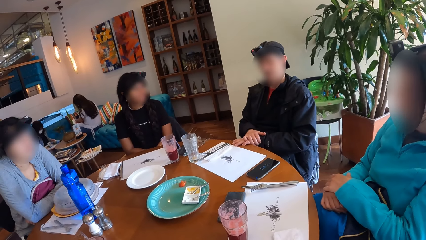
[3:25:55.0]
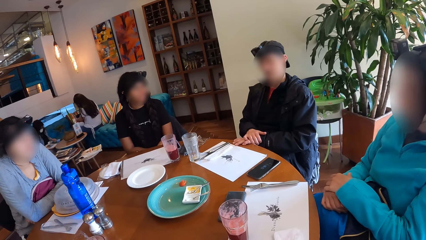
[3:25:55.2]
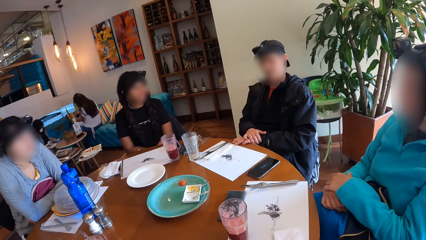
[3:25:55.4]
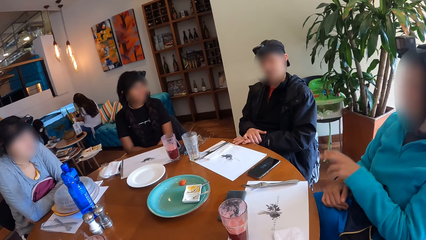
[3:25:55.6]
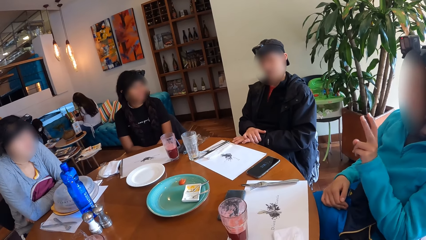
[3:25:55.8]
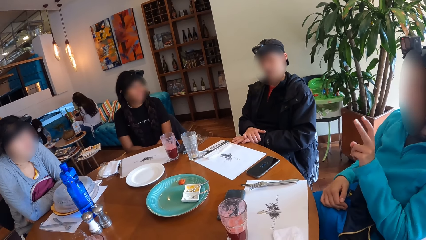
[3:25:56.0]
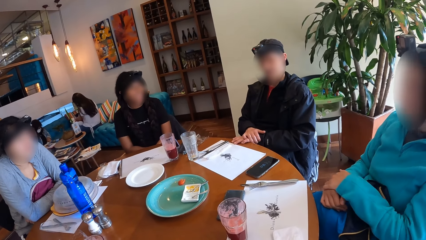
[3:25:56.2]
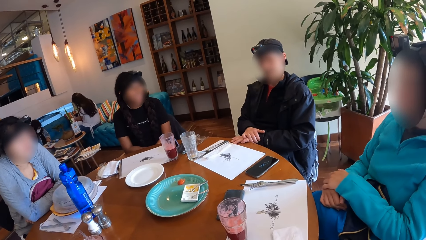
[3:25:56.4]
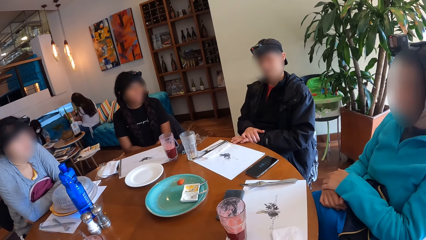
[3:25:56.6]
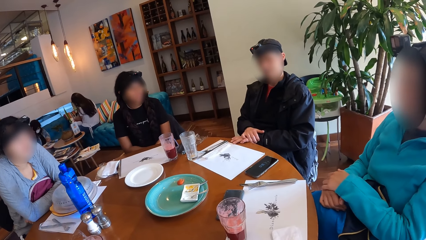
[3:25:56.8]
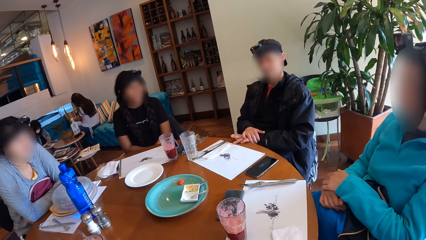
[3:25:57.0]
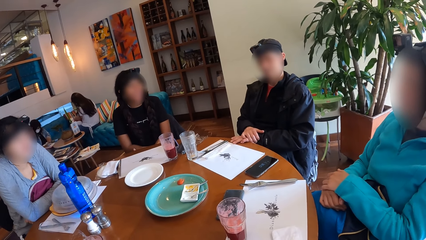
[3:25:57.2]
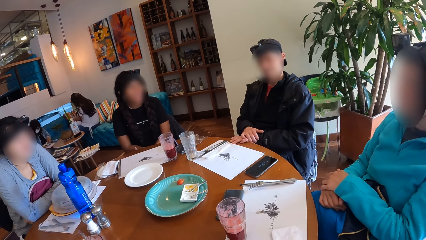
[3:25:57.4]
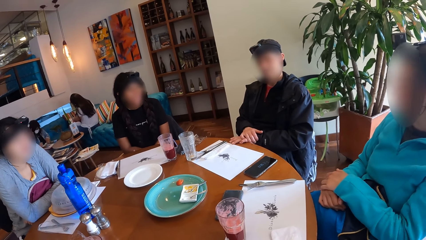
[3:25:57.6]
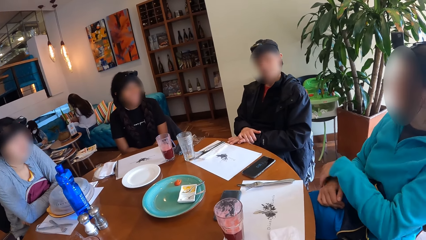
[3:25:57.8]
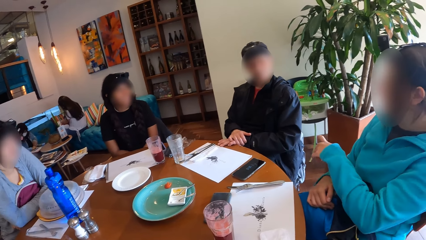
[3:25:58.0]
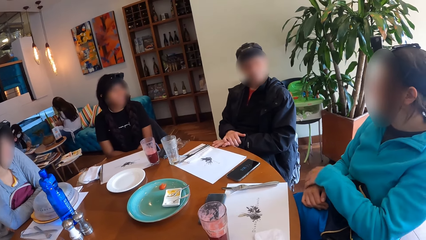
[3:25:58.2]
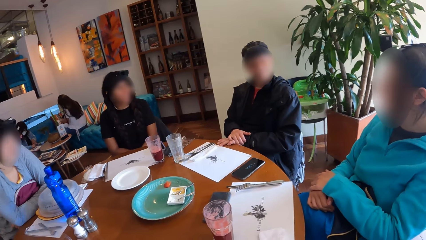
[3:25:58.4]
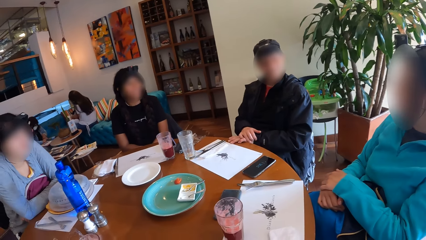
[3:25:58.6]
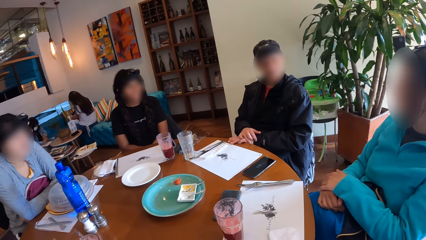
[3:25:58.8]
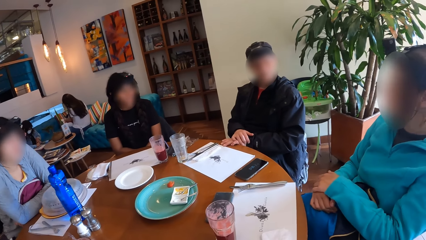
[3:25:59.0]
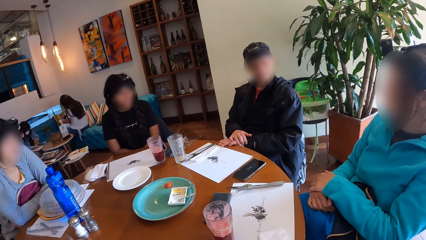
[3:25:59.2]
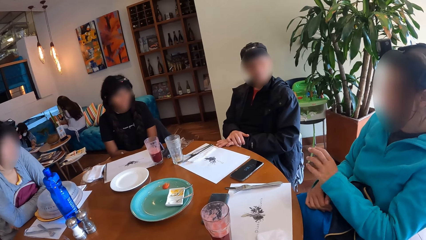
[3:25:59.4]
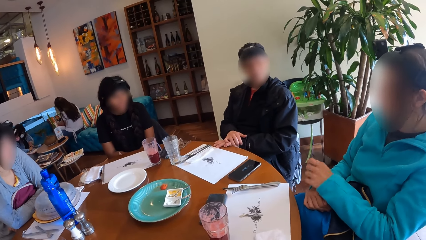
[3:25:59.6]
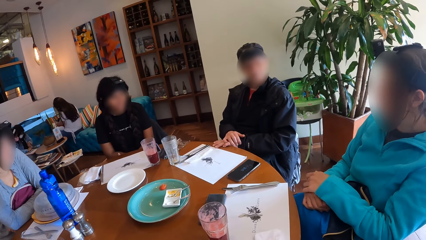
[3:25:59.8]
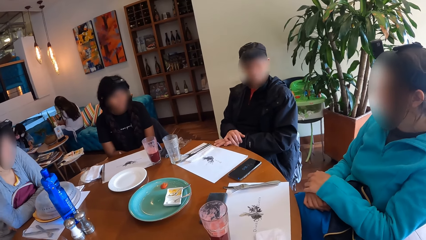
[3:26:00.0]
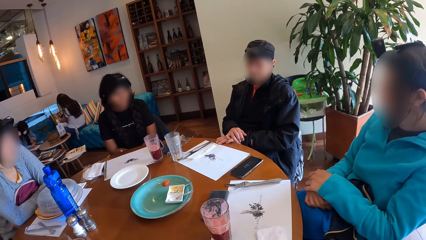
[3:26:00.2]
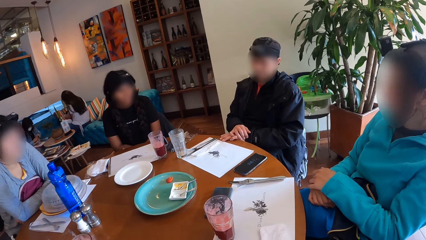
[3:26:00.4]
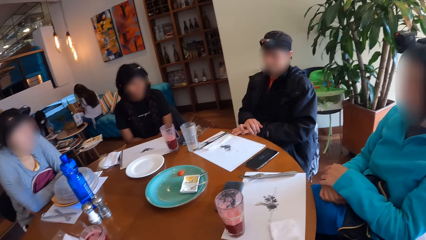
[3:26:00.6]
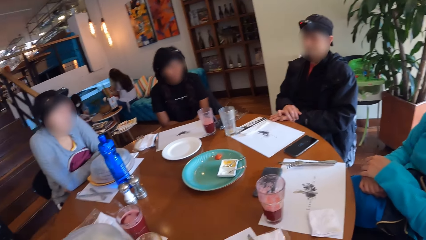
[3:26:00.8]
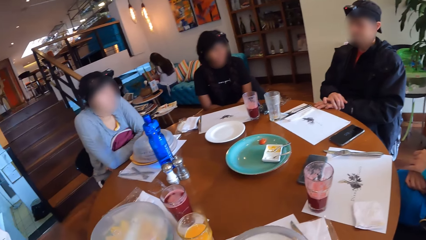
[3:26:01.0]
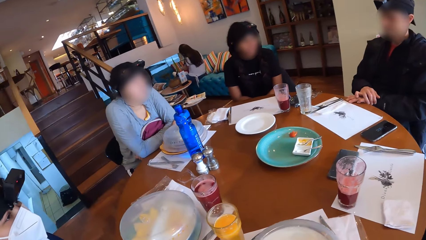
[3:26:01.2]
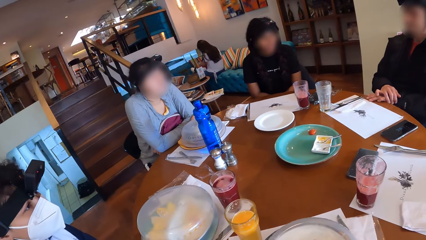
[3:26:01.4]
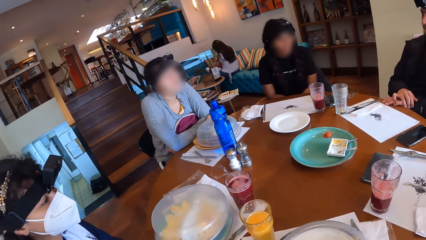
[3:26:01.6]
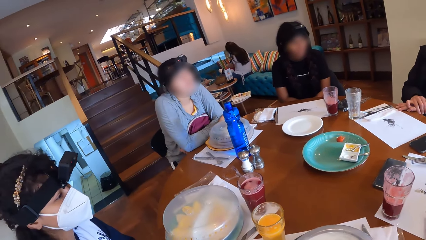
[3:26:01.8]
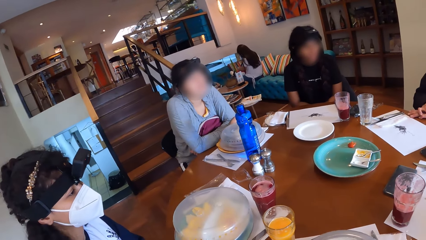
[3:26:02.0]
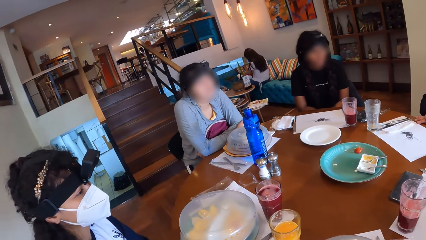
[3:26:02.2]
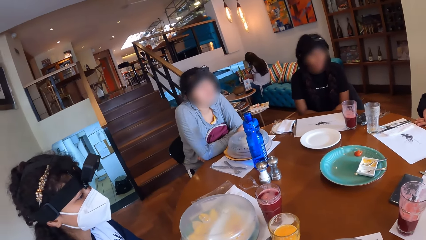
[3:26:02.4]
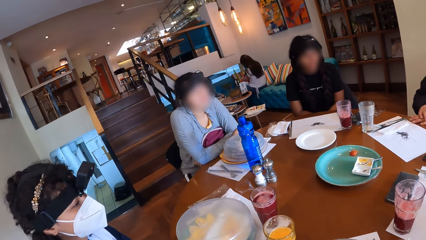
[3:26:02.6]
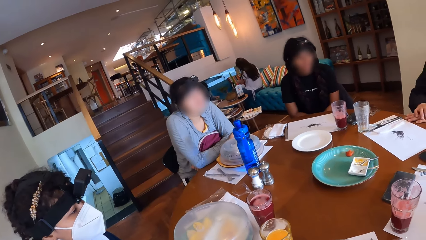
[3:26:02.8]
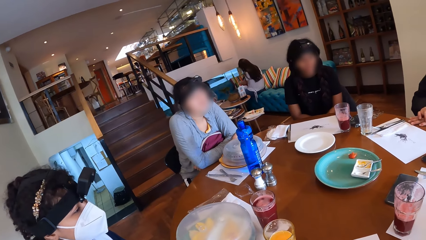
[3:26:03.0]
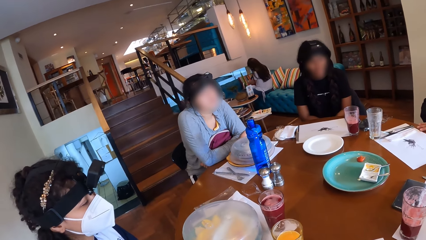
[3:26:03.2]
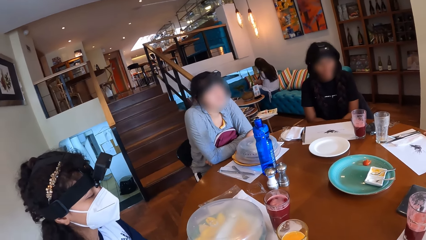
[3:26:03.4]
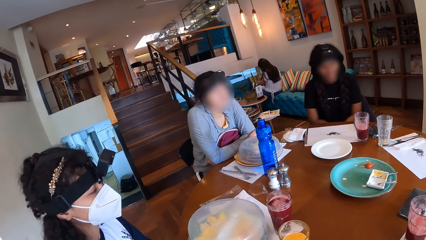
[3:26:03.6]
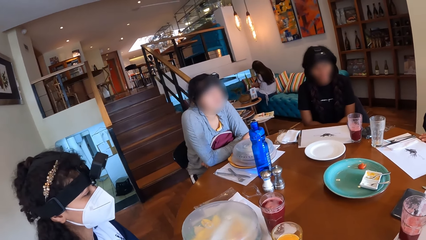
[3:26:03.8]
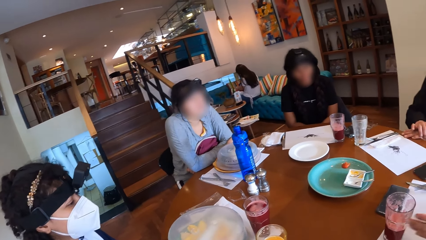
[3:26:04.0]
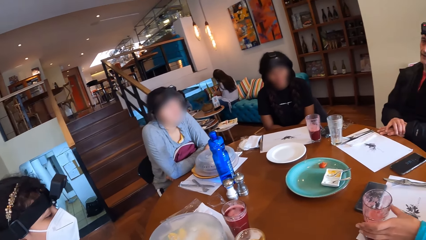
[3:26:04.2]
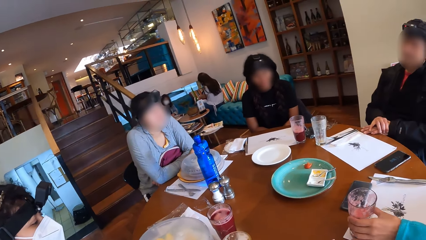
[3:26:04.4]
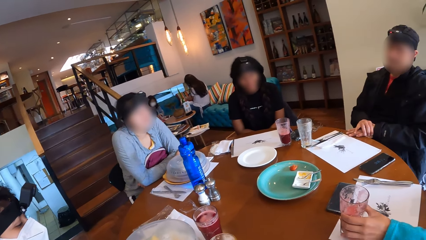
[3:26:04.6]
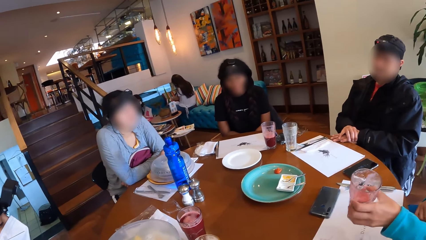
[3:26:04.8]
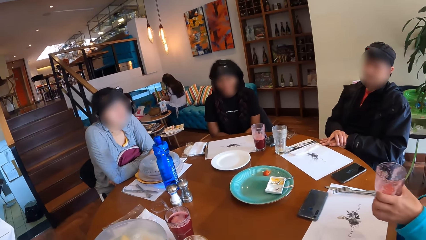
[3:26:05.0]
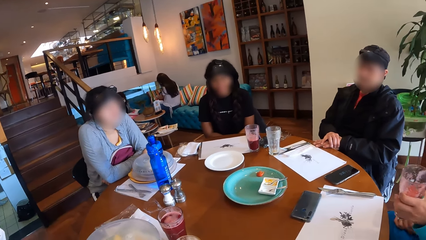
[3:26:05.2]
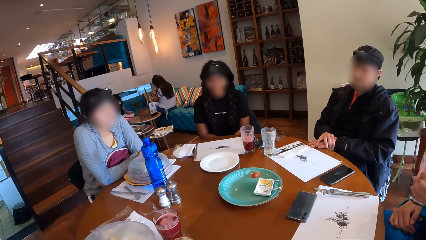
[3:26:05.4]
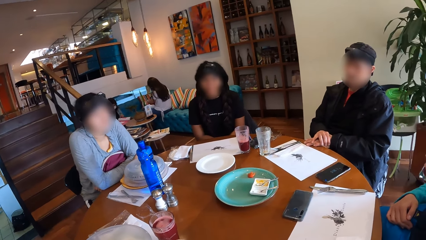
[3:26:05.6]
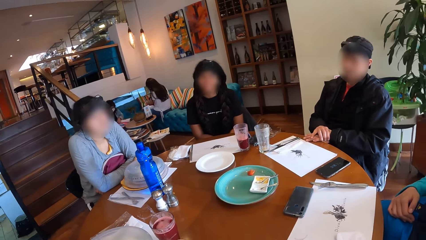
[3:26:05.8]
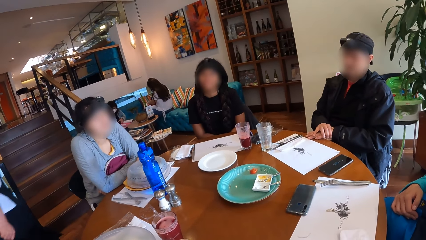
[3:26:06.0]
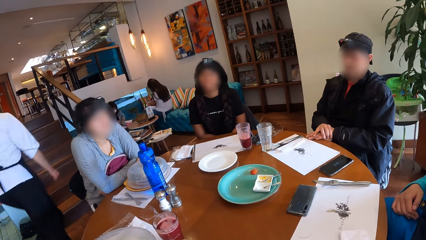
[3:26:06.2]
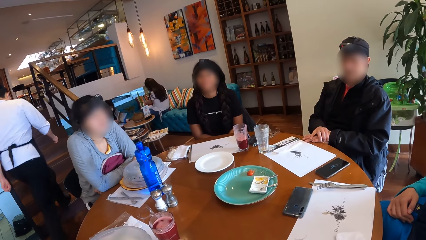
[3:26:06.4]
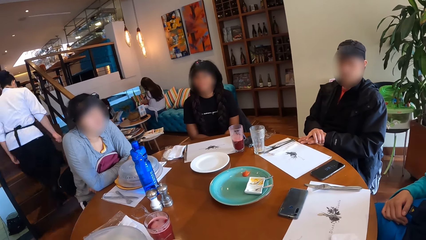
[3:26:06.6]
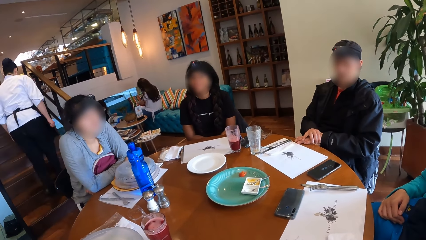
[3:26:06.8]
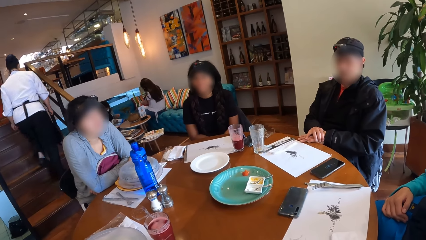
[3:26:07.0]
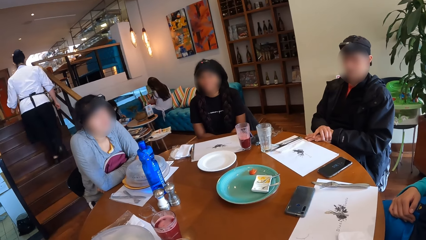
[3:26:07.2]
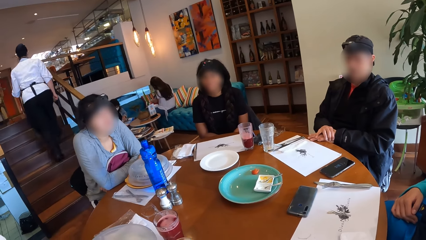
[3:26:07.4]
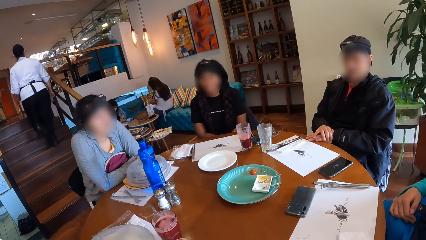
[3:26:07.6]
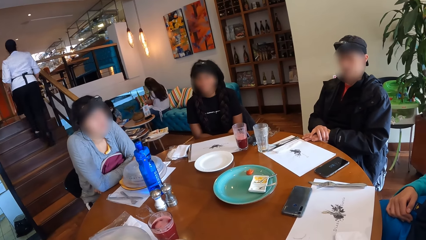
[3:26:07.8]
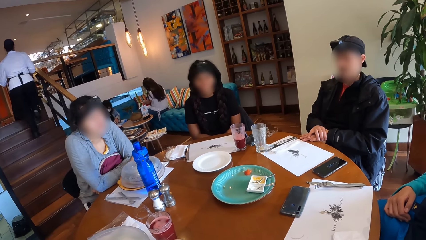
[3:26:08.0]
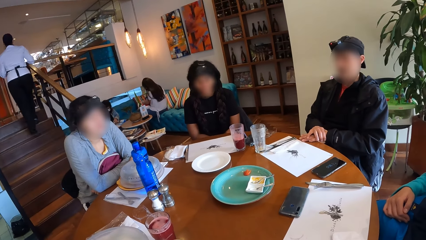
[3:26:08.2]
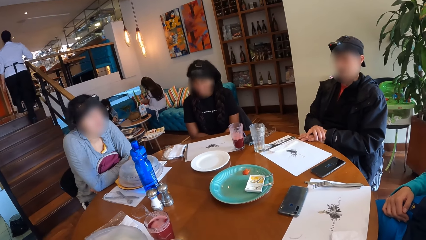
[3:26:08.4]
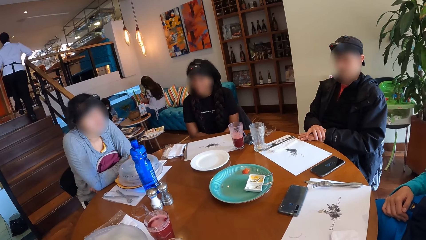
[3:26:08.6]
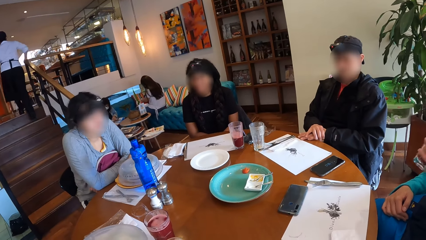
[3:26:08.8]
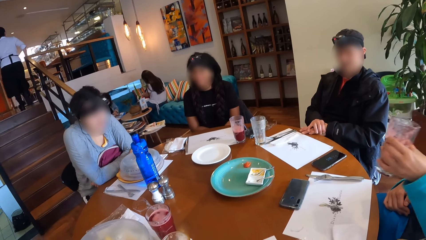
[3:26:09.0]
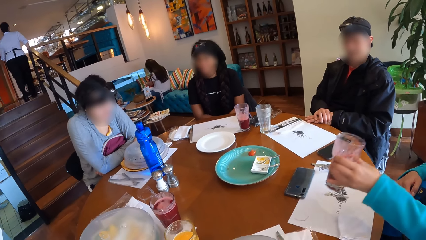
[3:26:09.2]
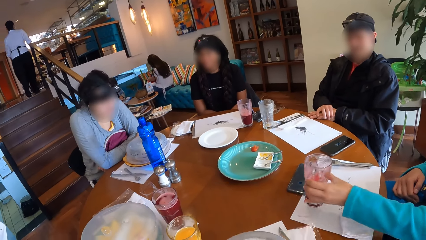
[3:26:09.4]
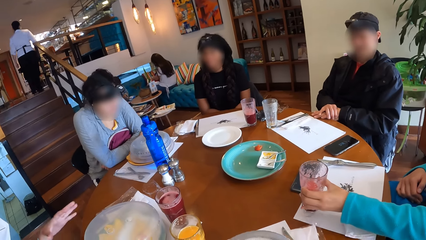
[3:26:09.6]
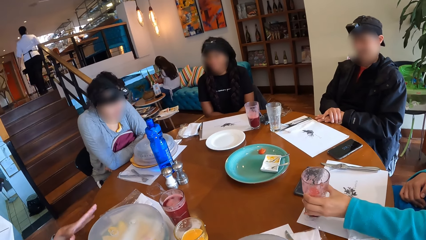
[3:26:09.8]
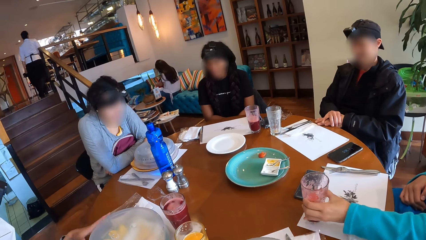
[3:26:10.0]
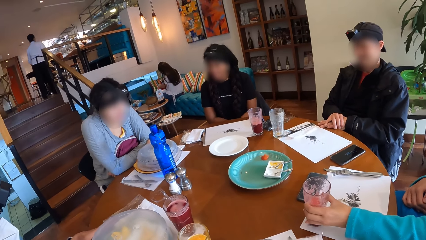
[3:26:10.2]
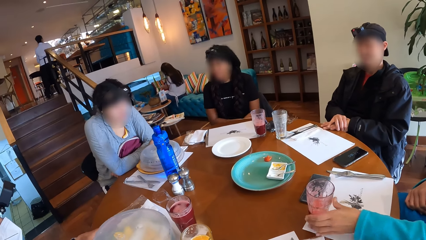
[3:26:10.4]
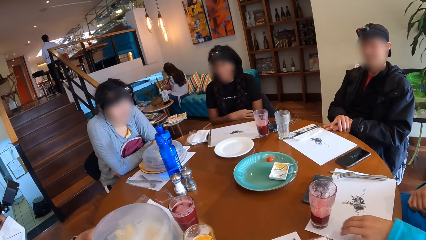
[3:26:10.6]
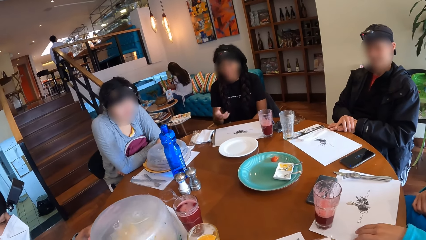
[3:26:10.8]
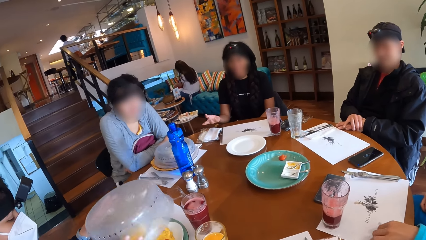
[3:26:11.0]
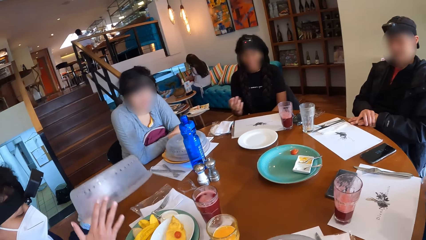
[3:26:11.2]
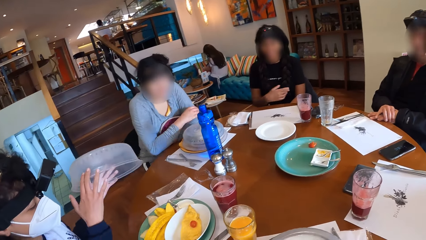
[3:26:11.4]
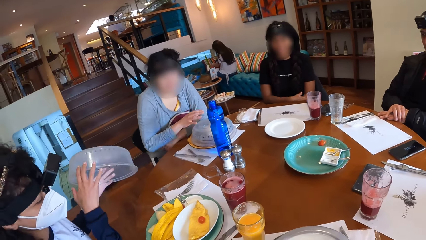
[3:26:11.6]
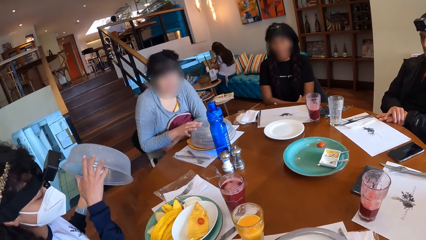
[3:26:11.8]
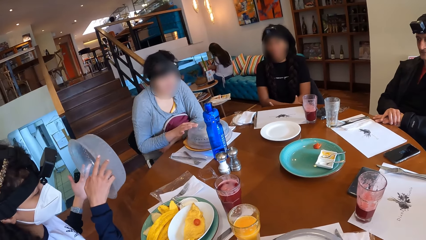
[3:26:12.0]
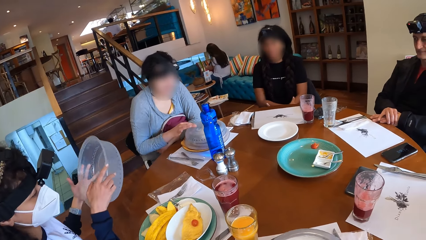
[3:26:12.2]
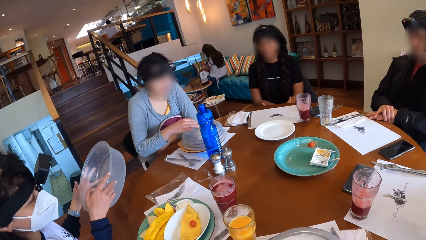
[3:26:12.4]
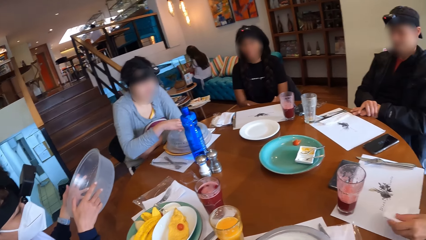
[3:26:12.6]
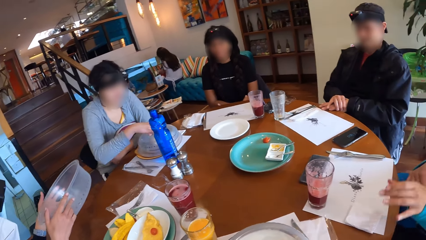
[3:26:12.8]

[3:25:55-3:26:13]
A woman moves the hand. The woman picks up the cup on the table with her left hand. The woman drops the cup on the table with her left hand. Another woman opens the cover of the plate of food with both hands.
